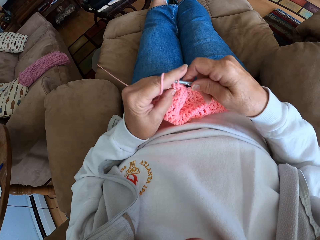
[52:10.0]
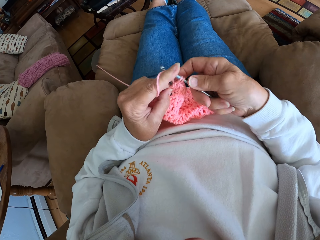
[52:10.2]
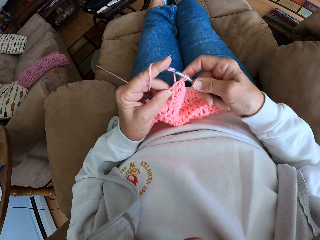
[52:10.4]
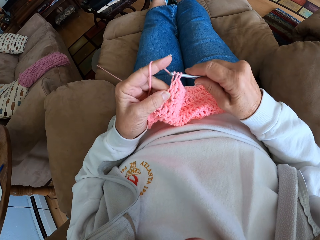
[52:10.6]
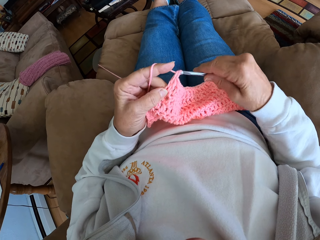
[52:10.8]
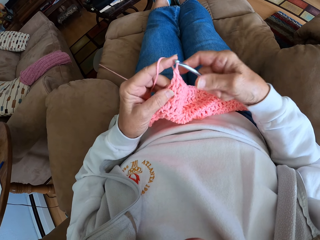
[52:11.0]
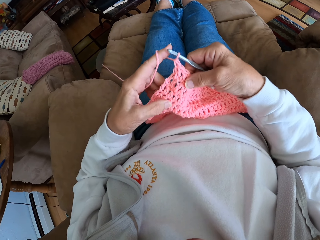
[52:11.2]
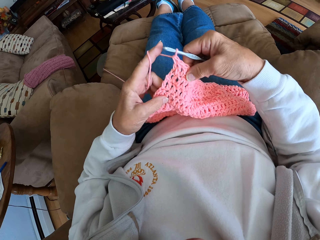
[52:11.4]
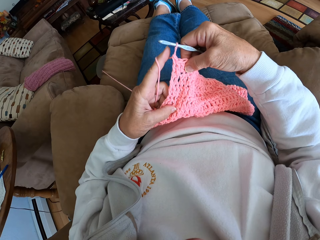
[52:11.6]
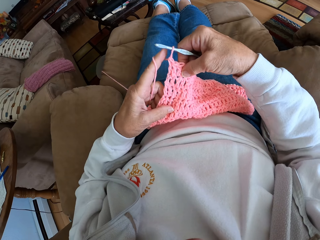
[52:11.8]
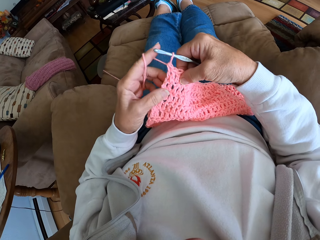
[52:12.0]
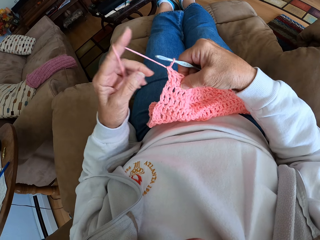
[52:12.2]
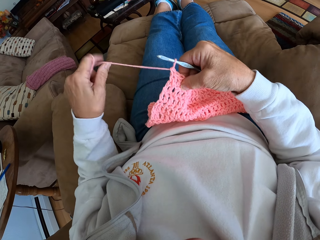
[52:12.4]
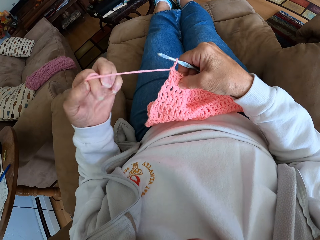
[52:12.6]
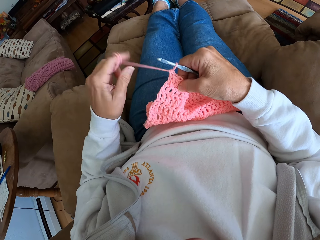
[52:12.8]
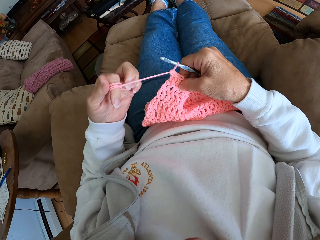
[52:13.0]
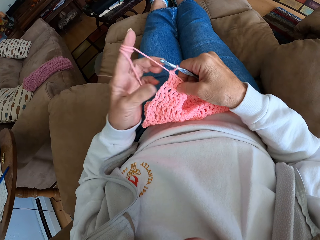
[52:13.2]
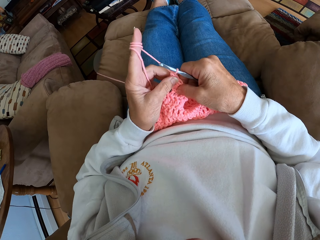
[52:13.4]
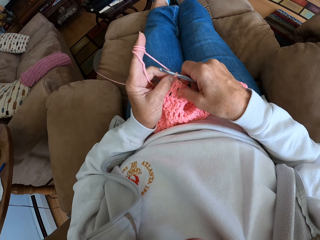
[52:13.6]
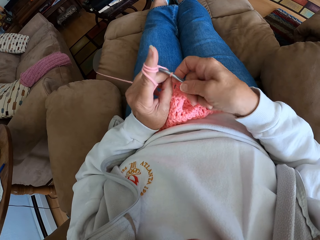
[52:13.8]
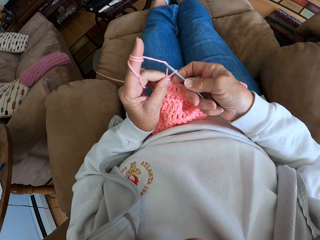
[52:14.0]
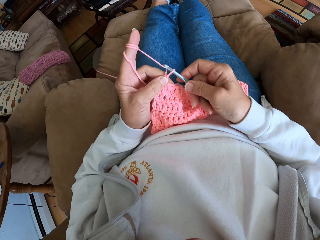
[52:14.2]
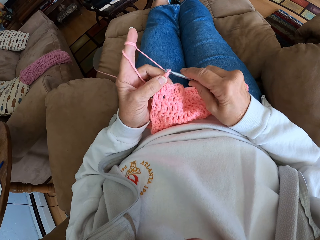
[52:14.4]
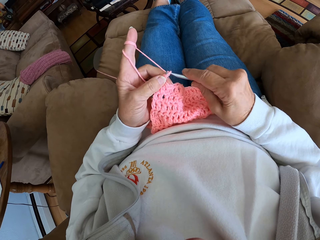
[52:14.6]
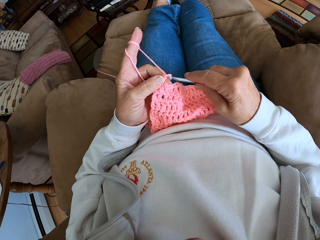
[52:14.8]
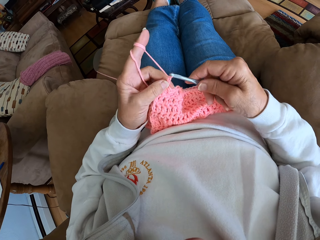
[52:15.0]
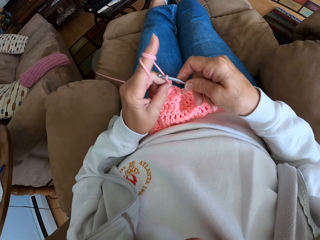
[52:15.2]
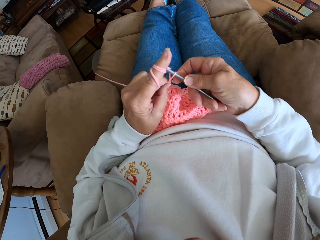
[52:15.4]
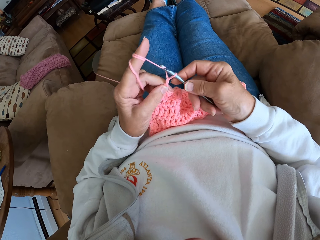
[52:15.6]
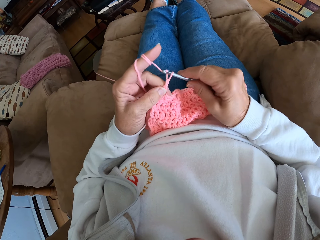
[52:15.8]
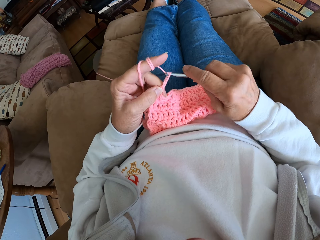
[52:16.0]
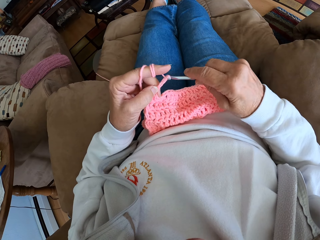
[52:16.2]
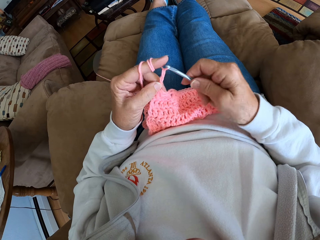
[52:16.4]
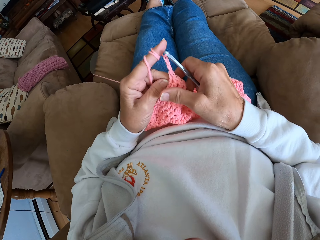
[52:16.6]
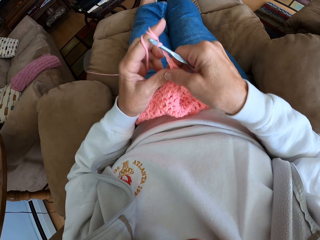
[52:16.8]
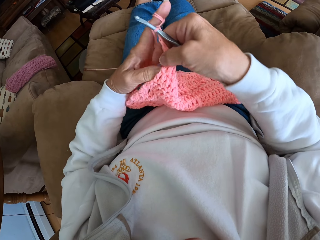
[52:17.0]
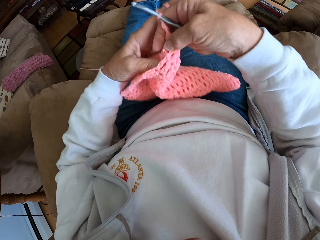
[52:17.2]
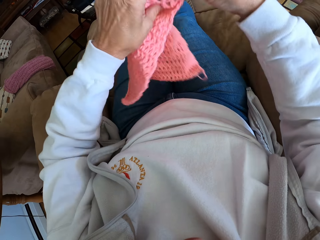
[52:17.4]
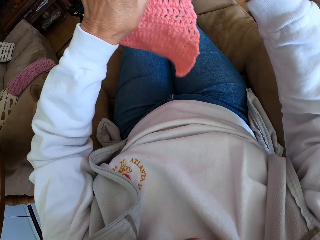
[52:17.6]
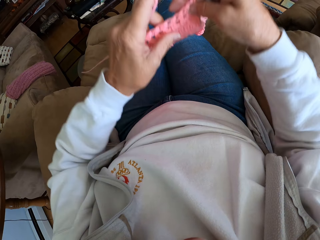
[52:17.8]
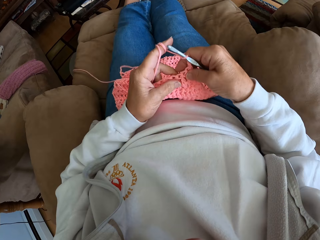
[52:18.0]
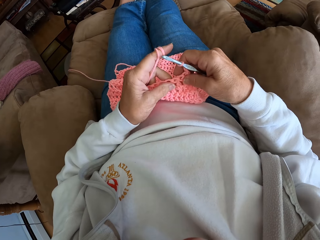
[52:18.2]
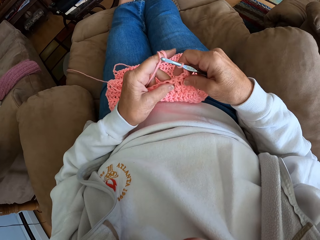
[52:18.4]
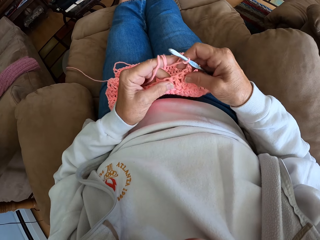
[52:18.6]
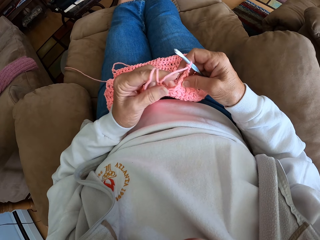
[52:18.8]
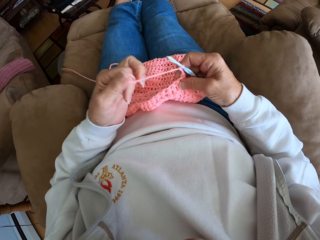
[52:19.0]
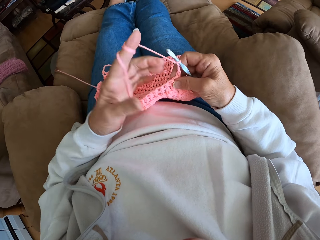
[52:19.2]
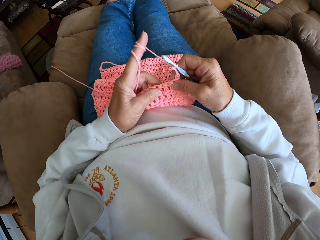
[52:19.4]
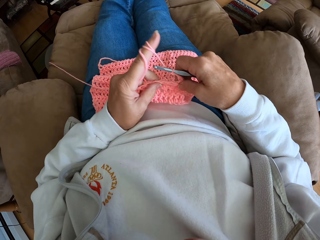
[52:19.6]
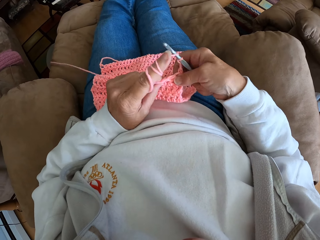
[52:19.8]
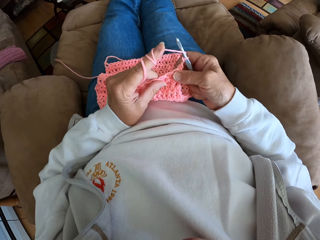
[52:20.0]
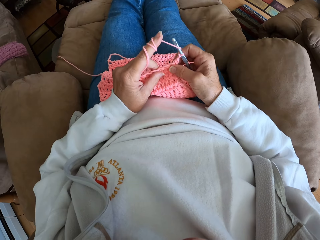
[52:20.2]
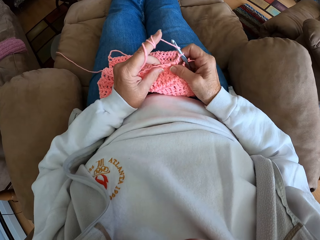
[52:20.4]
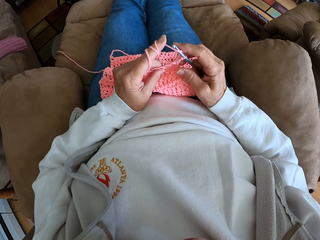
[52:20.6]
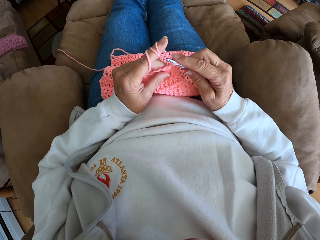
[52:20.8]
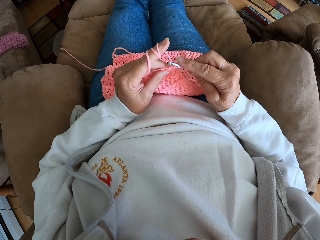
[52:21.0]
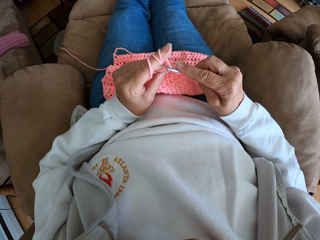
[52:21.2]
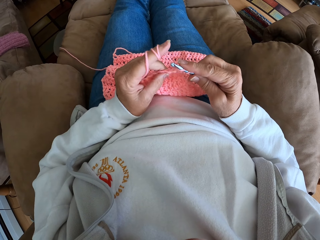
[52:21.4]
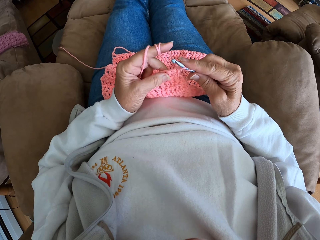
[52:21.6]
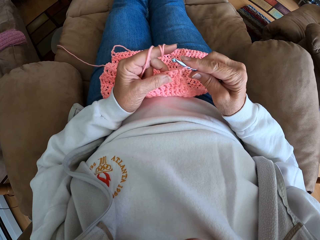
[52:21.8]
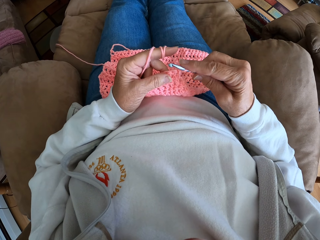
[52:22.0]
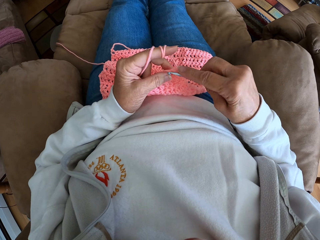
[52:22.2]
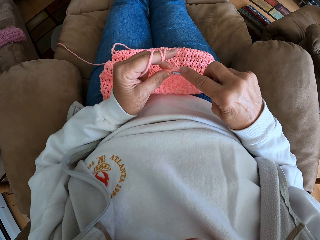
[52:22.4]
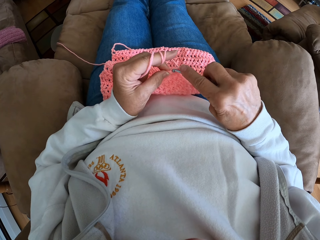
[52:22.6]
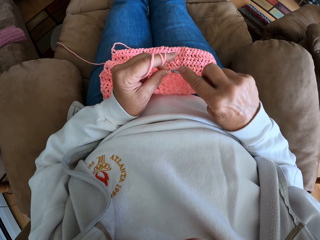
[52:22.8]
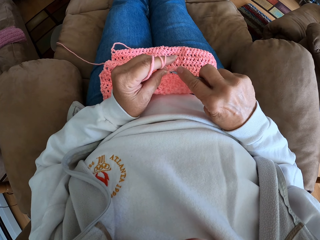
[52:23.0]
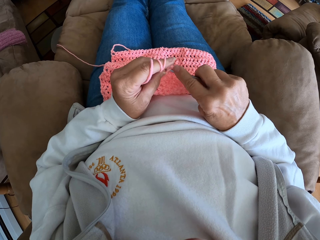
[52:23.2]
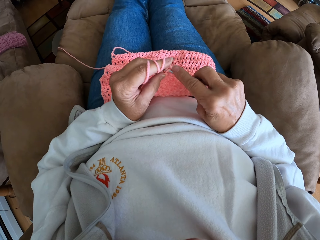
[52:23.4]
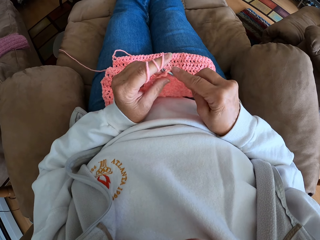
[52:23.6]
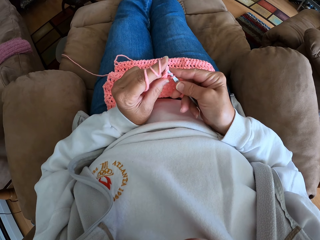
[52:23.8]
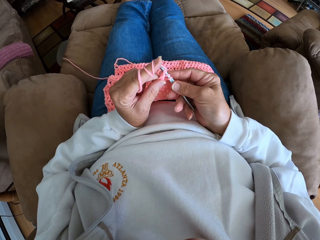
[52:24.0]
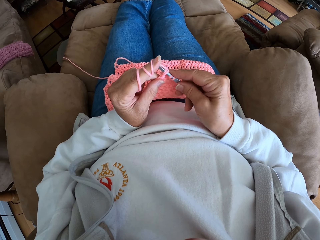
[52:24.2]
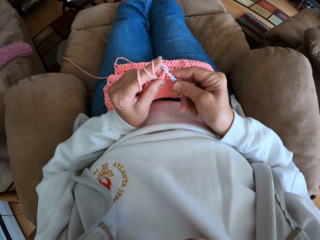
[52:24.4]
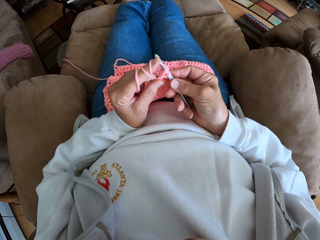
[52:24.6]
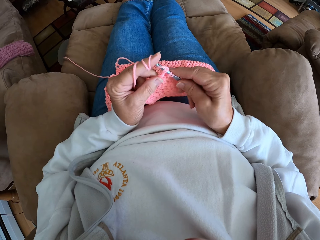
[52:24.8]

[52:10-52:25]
The camera wearer holds the garment. She twists the yarn around her left hand again. She continues crocheting with the yarn. She turns the fabric on her lap upside down. She twists the yarn around her left hand again. She continues crocheting with the yarn.

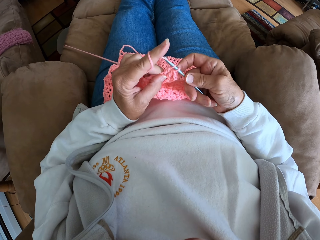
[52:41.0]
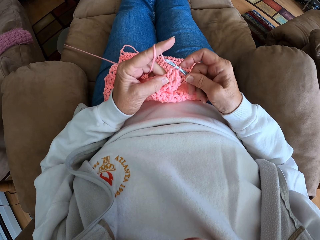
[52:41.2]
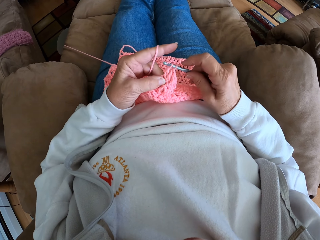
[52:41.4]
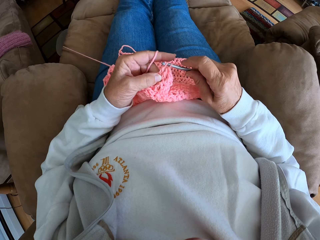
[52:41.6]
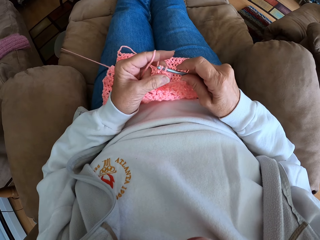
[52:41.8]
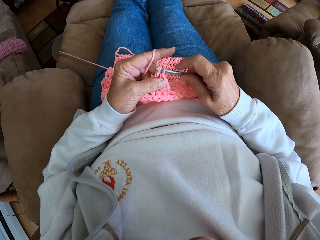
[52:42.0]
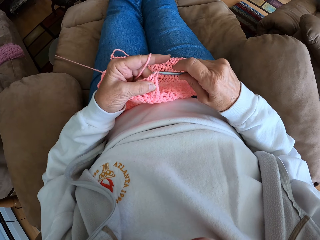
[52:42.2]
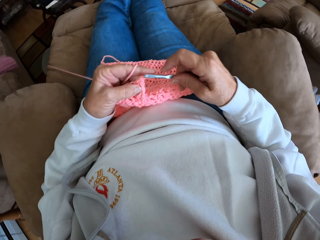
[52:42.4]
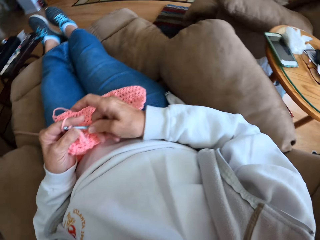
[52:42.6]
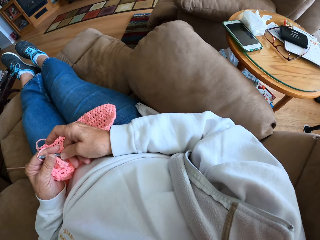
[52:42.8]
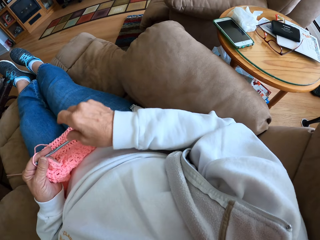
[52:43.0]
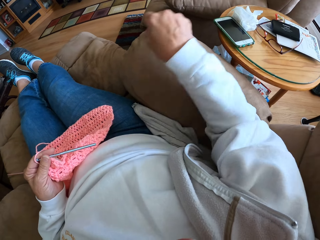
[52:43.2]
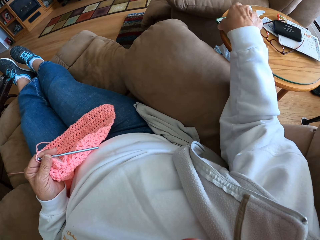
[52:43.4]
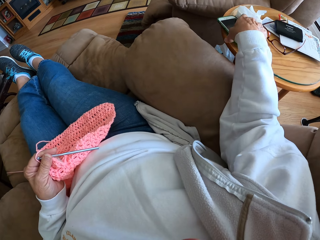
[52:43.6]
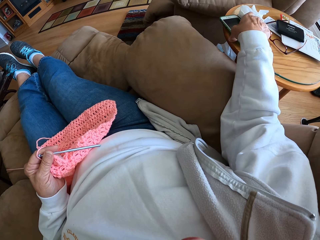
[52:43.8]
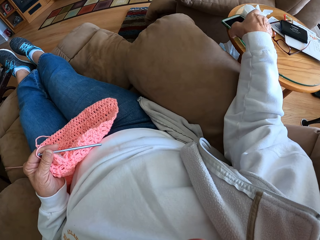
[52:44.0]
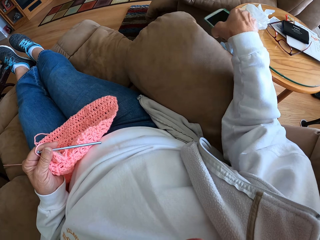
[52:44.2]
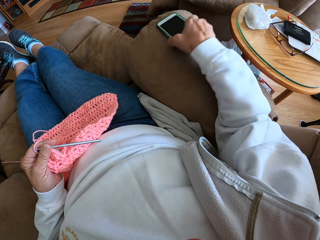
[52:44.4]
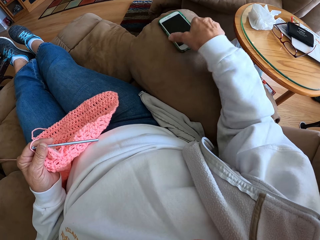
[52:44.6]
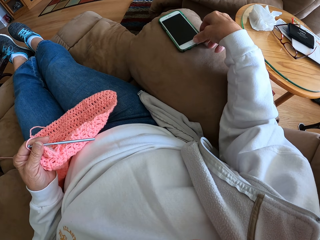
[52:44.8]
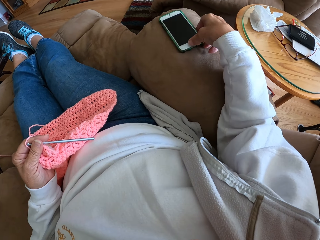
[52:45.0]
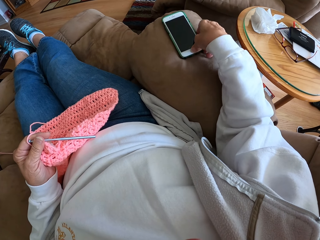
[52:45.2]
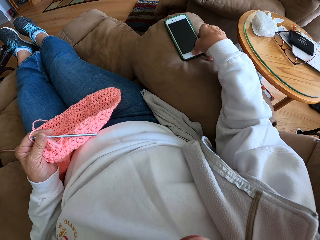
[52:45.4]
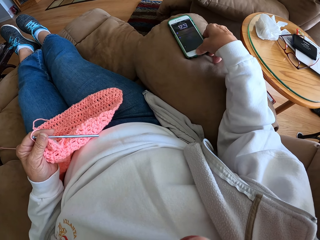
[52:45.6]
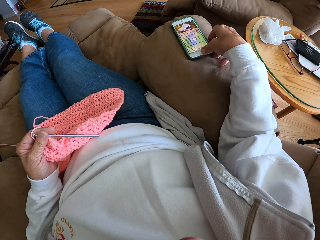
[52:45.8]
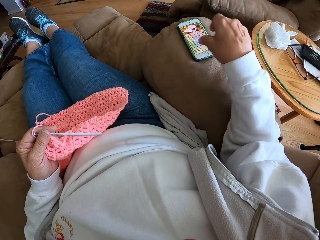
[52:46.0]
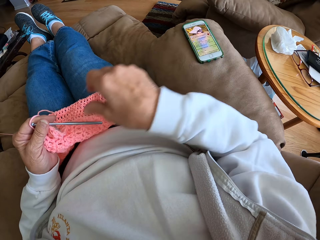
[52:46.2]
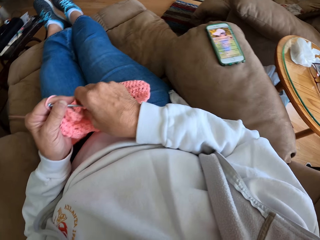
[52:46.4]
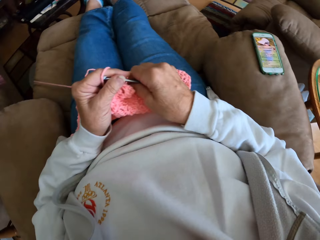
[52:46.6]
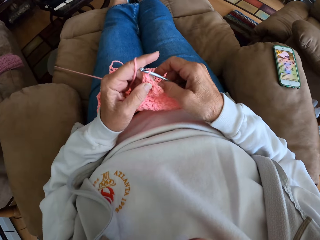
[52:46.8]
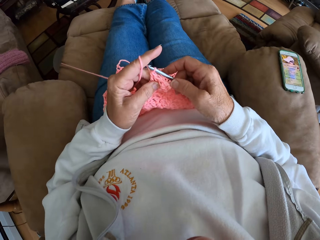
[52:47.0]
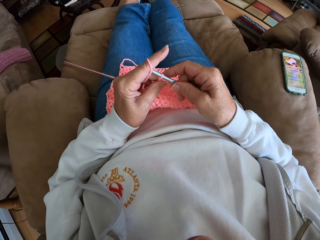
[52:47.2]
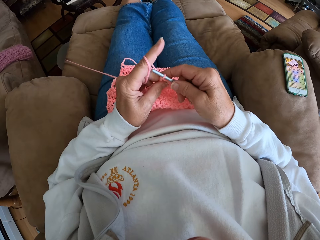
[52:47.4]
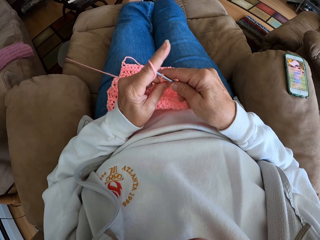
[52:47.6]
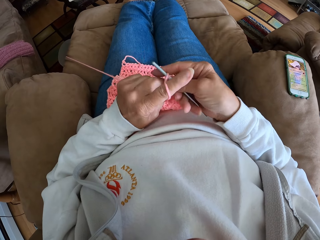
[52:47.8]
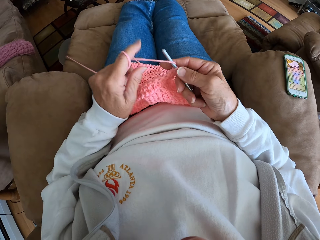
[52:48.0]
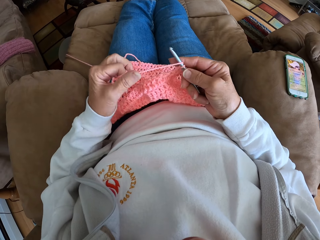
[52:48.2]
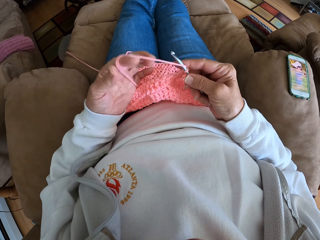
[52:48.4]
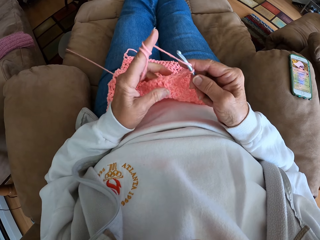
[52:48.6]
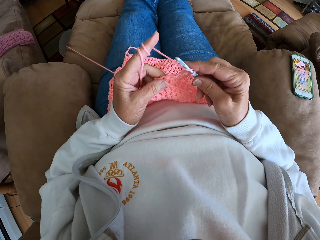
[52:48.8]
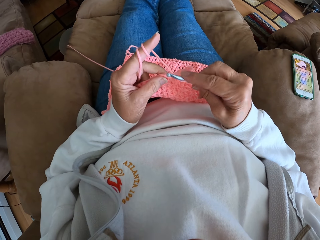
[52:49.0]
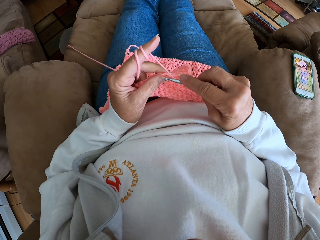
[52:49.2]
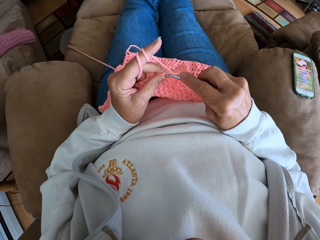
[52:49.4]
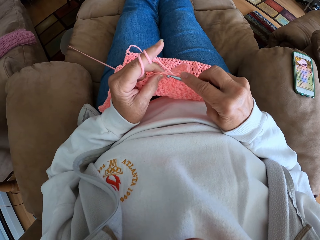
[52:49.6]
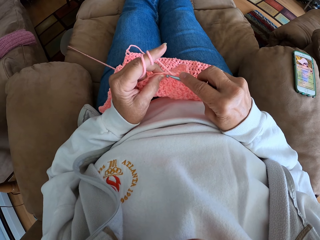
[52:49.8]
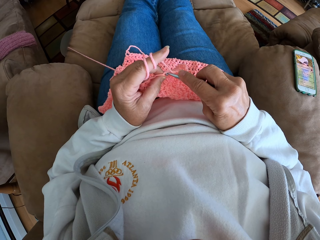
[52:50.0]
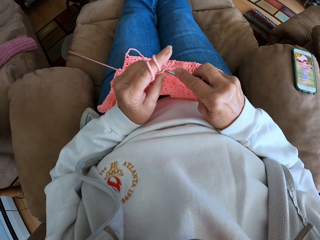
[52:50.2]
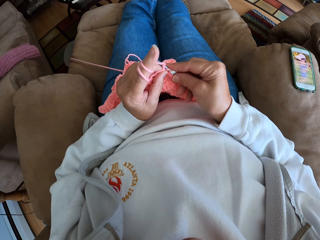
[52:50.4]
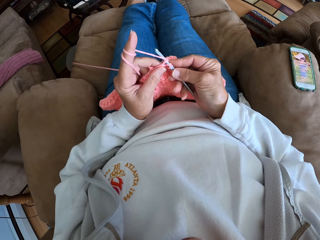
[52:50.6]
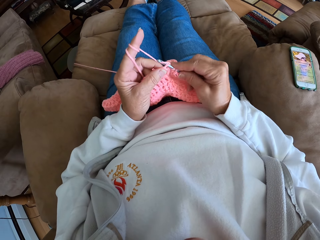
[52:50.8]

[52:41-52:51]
The camera wearer turns her head. She looks in the direction of a phone on a table to her right. She picks up the phone. She moves the phone from the table to the couch with her right hand. She presses the phone. She switches on the phone. She continues crocheting with the yarn. She twists the yarn around her left hand again. She continues crocheting with the yarn.
